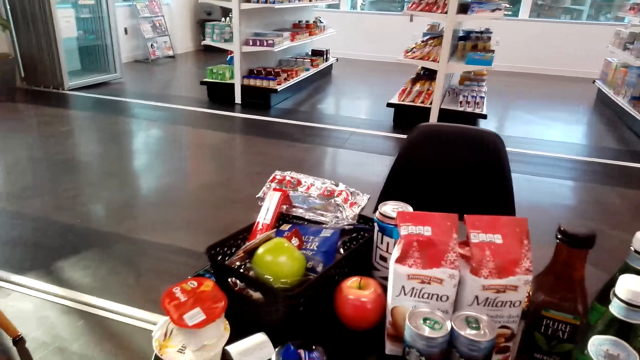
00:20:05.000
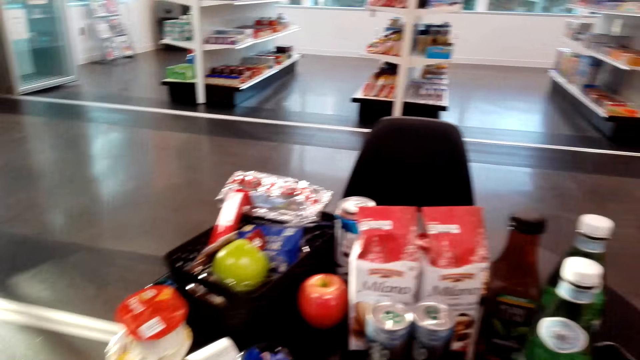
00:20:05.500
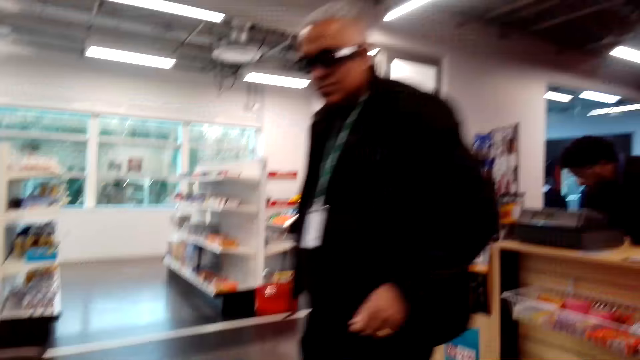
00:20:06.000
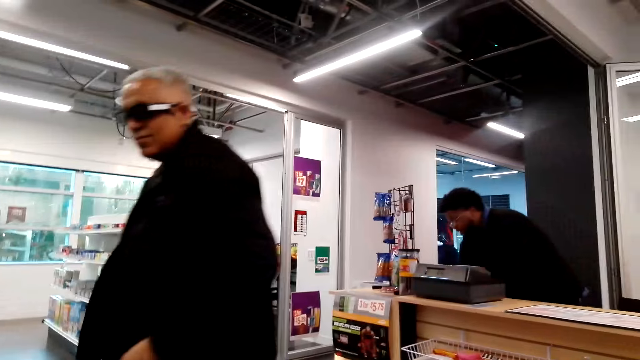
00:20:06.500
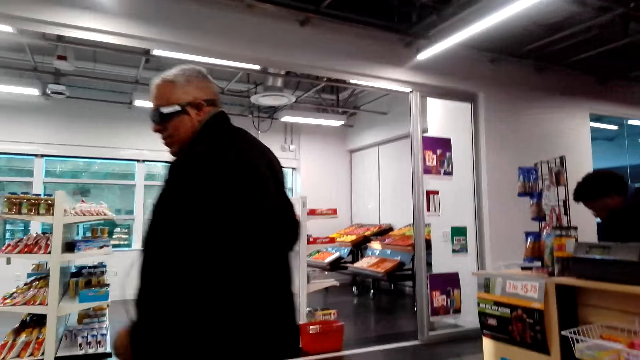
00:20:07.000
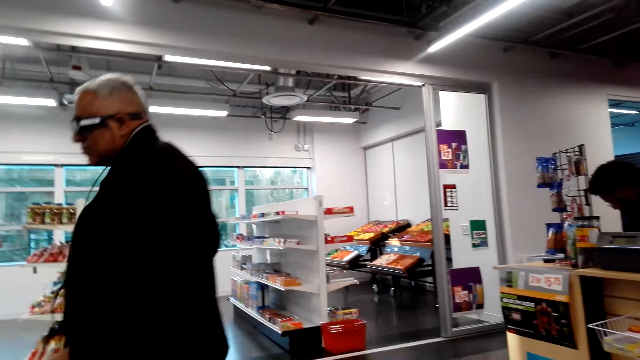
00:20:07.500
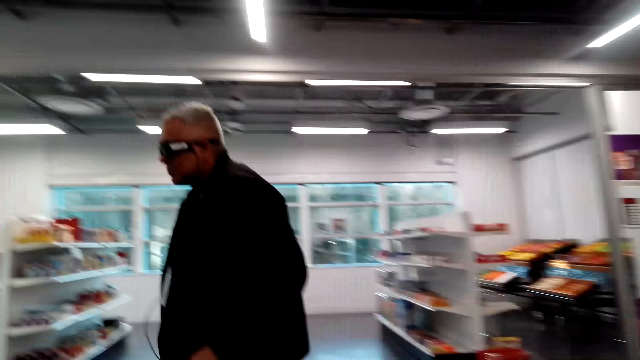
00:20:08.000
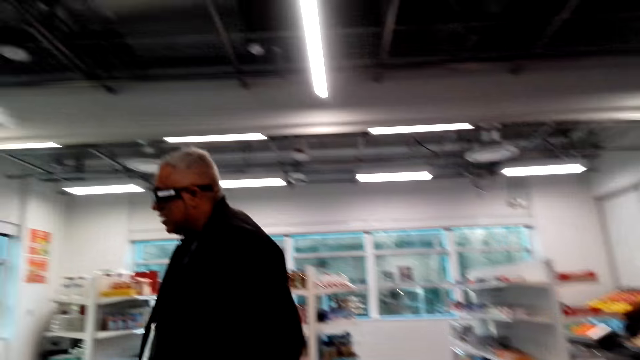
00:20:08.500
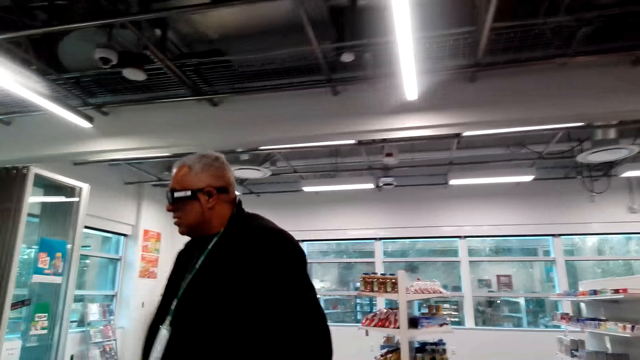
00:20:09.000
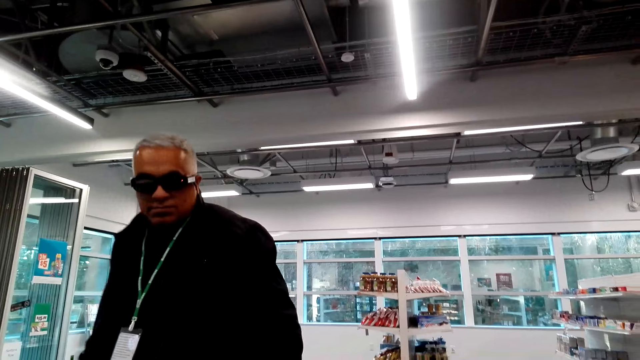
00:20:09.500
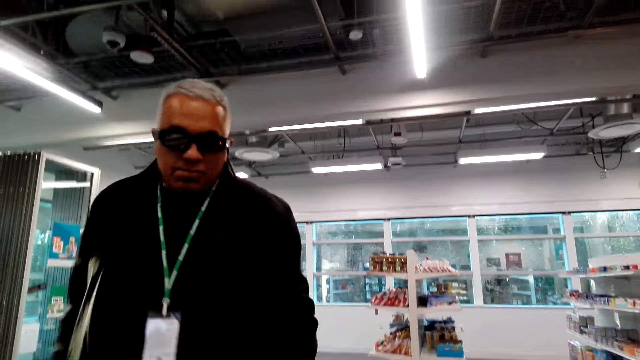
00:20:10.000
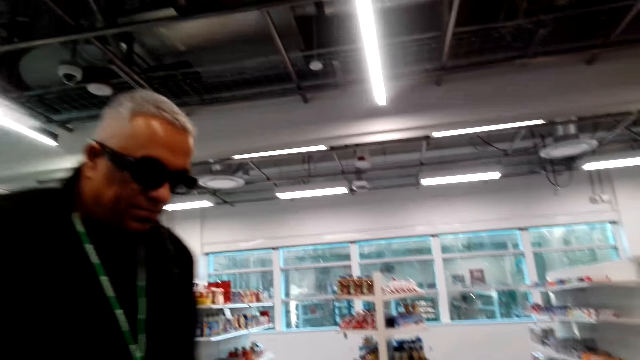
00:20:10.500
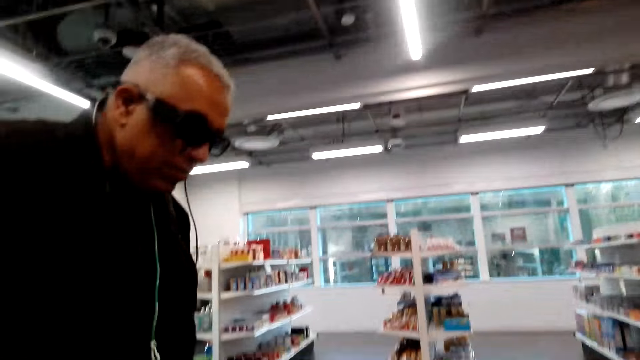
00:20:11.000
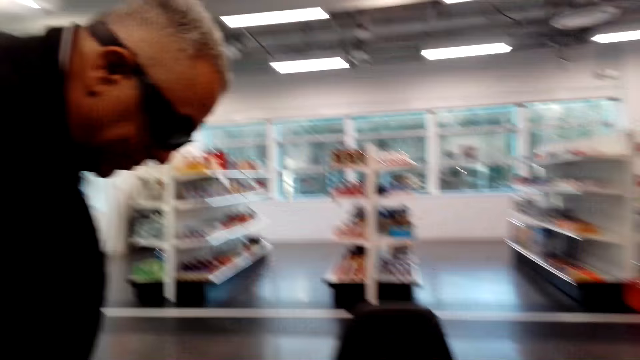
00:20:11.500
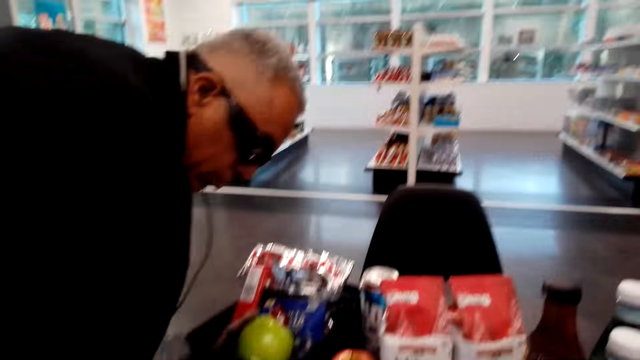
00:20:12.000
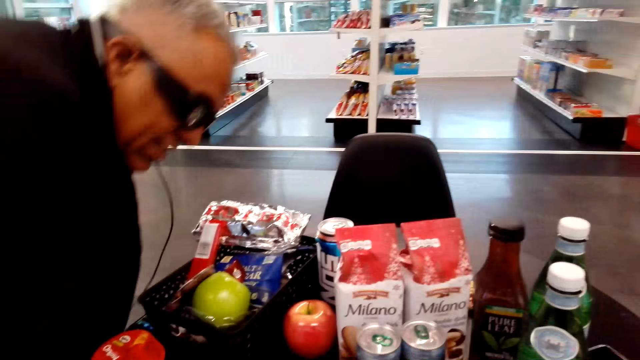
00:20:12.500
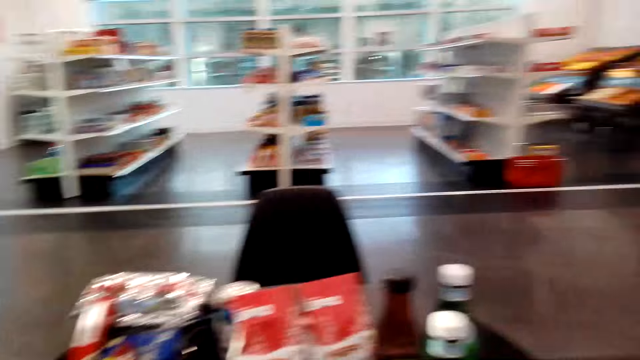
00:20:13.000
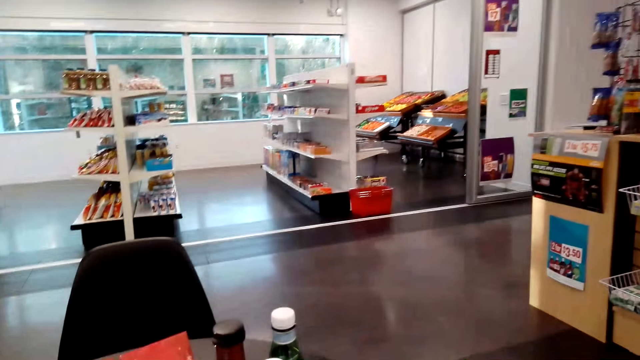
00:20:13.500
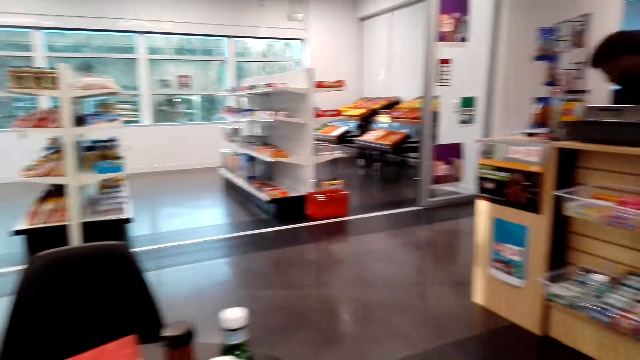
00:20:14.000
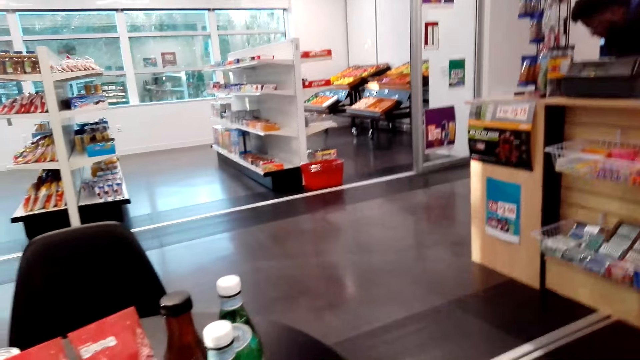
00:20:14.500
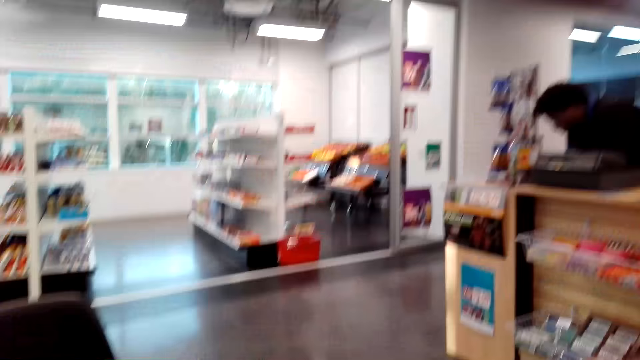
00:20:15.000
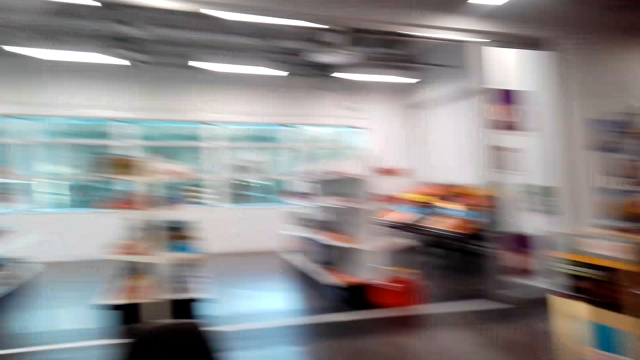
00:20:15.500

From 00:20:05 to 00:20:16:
The camera wearer looks around. A man stands on the floor. Another man walks on the floor. The camera wearer talks to the other man. The other man sits on the chair on the floor. The camera wearer sits on the chair on the floor. They look around.

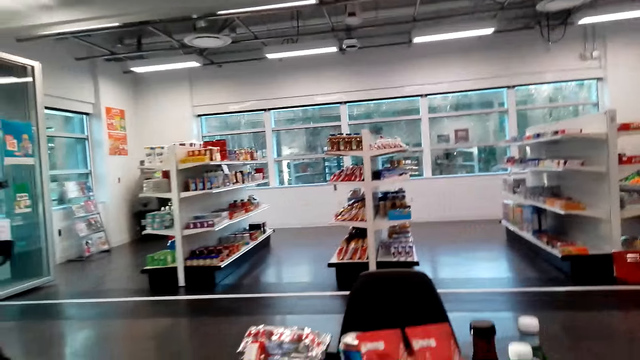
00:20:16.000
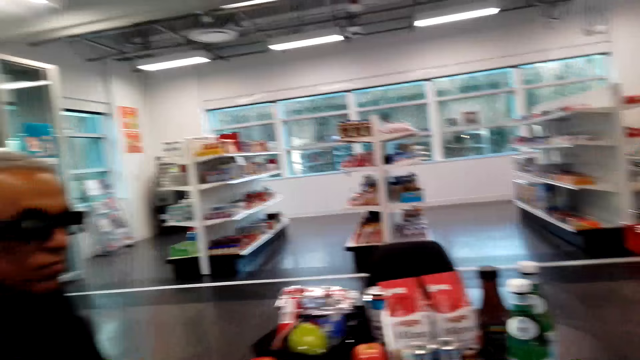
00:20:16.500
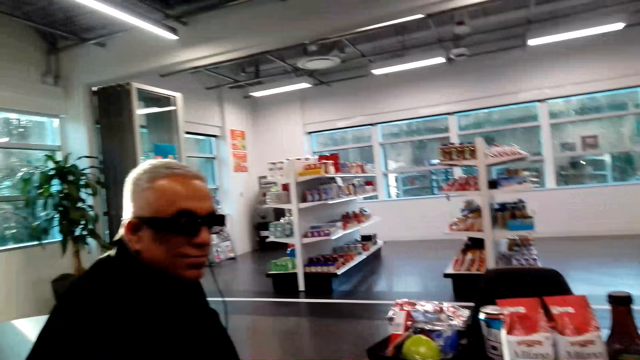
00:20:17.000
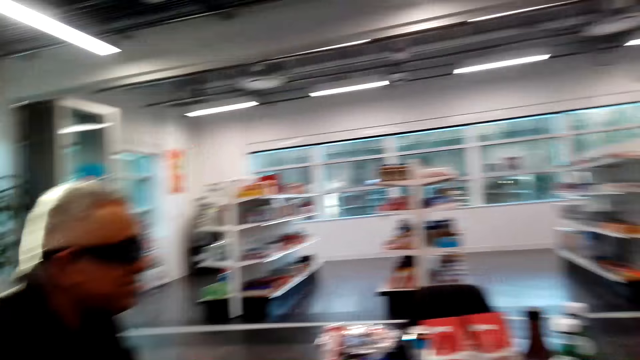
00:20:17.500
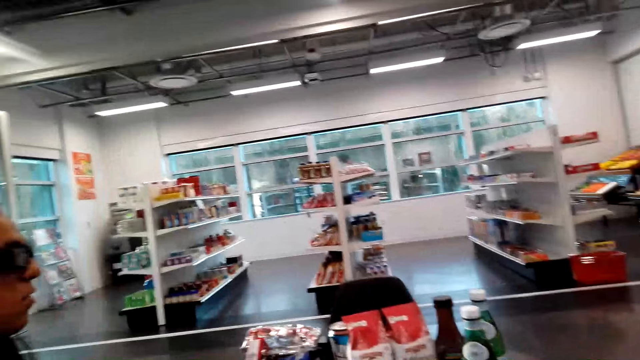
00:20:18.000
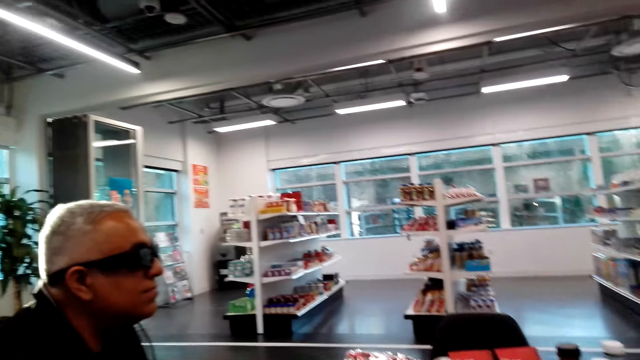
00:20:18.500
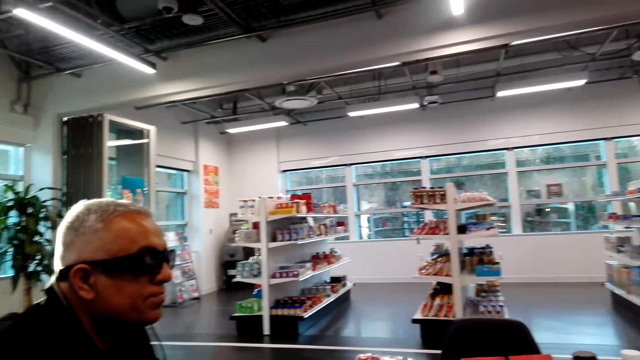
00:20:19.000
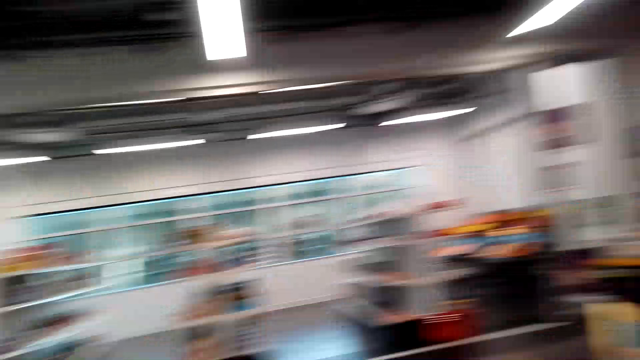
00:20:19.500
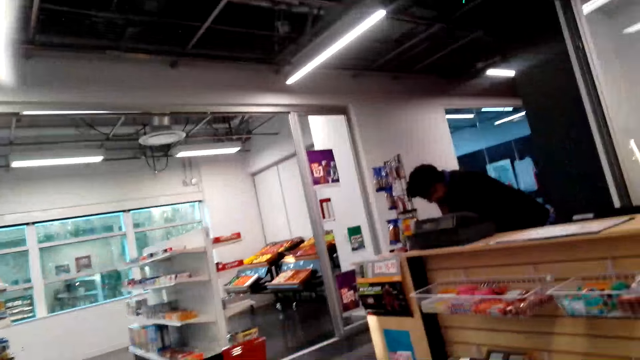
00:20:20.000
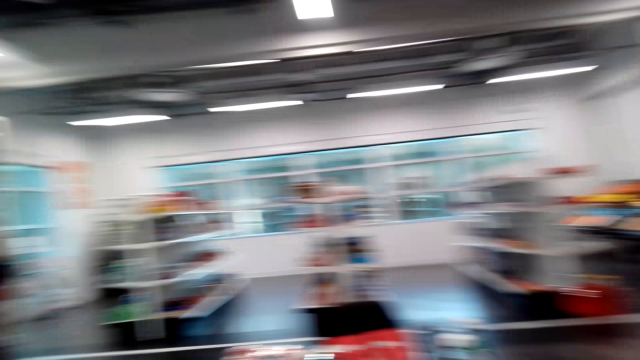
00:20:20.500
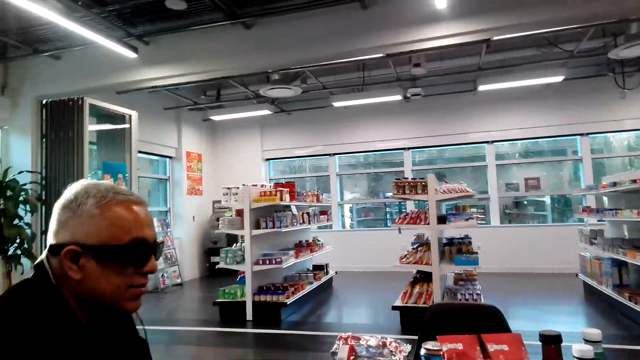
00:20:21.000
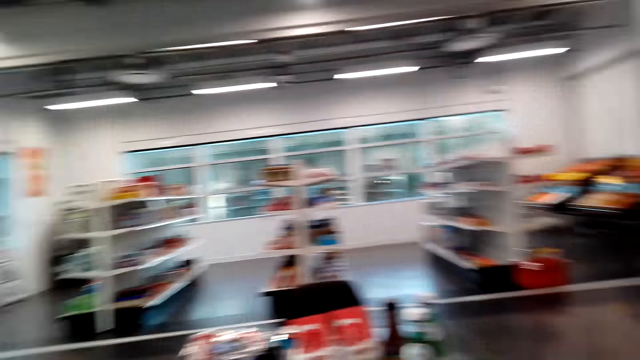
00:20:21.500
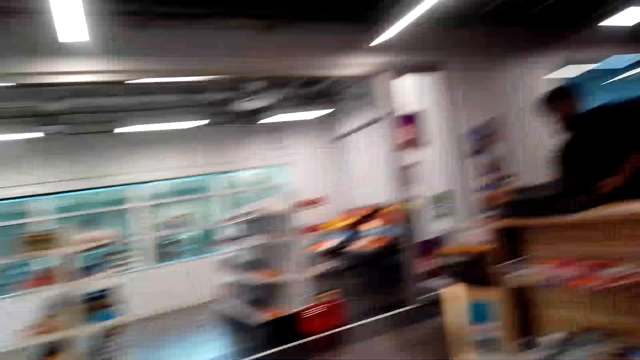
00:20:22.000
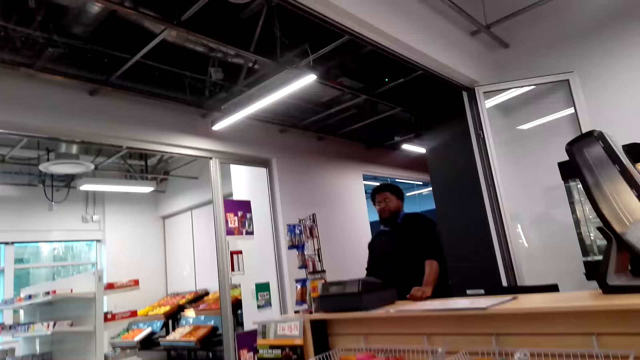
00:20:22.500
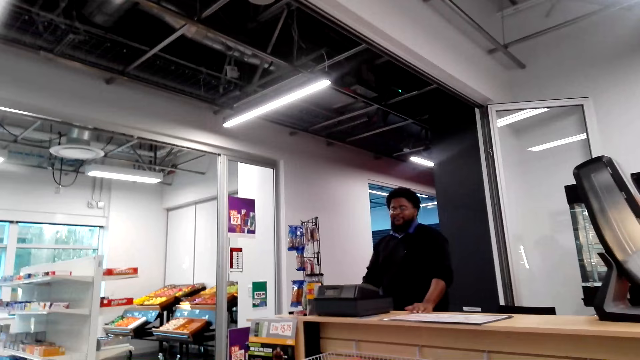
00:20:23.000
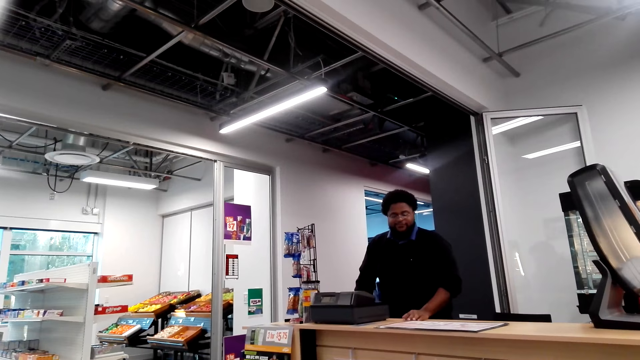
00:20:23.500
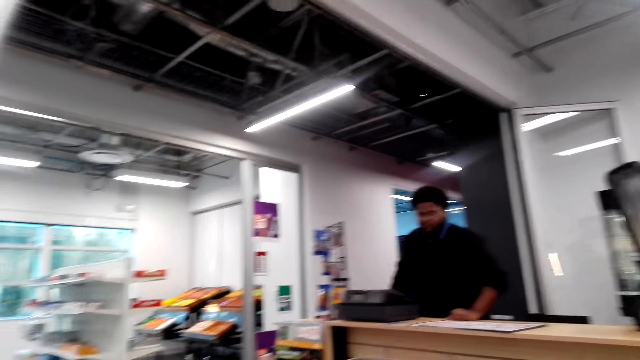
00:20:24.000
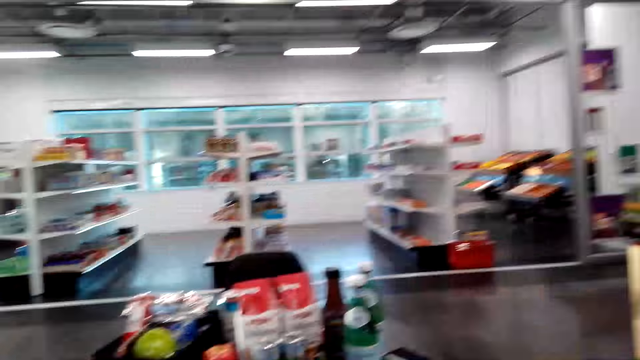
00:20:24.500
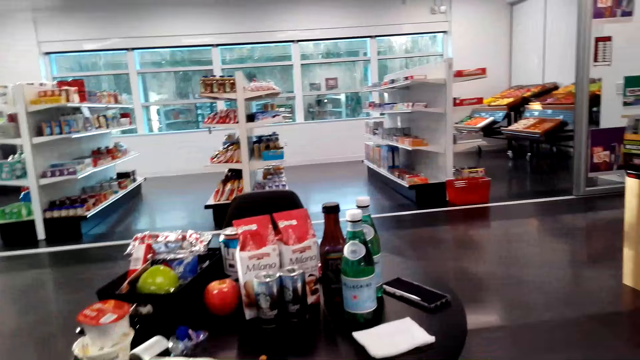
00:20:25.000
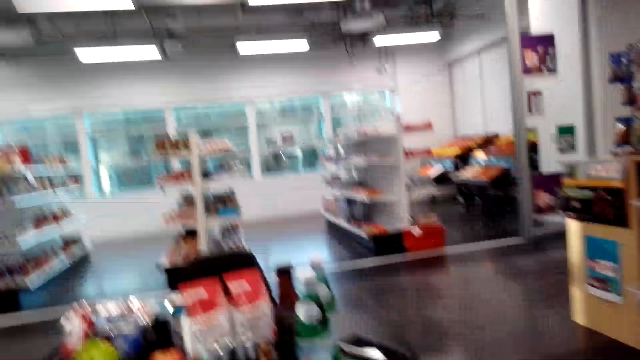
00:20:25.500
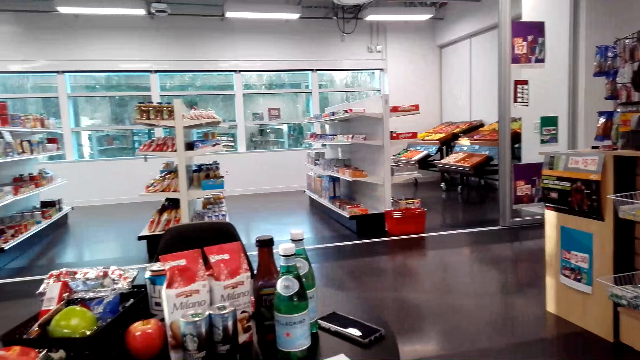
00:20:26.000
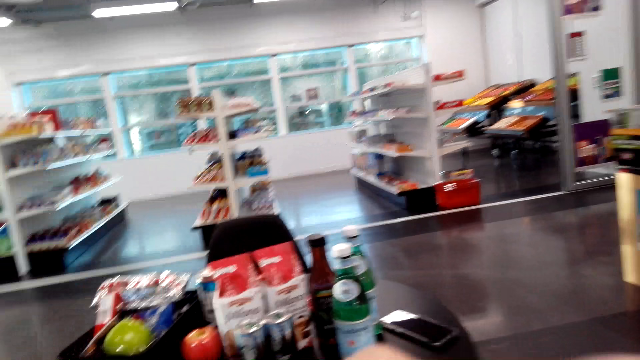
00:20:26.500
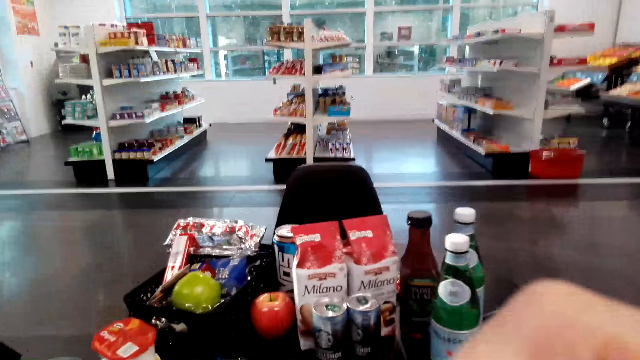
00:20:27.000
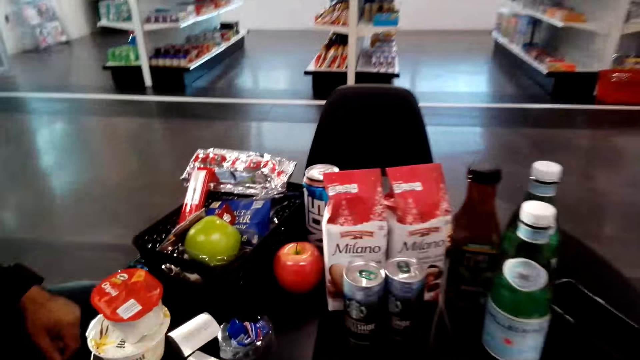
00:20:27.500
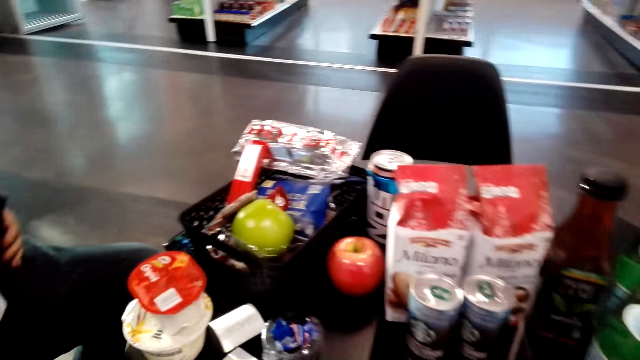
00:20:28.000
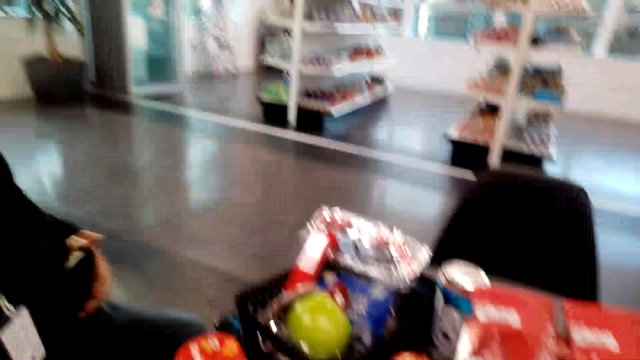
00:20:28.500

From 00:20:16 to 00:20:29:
The camera wearer talks to a man. They look around. Another man stands on the floor. The camera wearer sits on the chair on the floor. They talk to the first man. The other man stands on the floor. The camera wearer talks to the other man. They sit on the chair on the floor. They look around.
